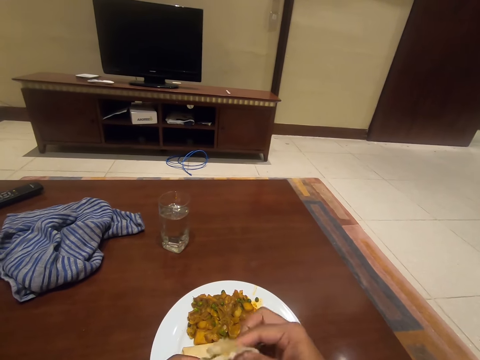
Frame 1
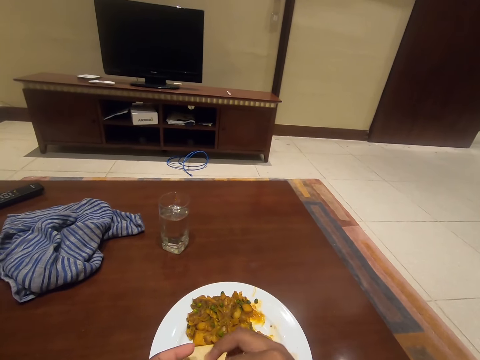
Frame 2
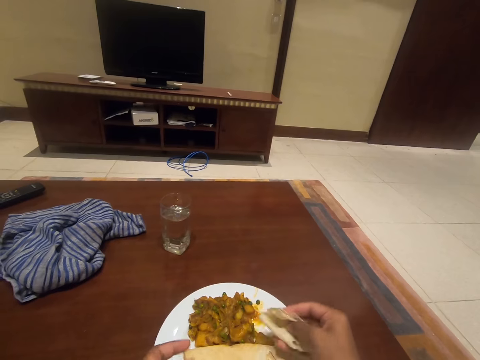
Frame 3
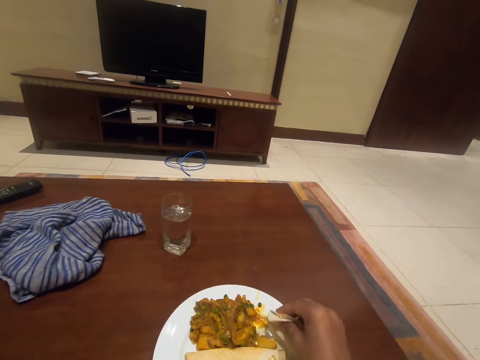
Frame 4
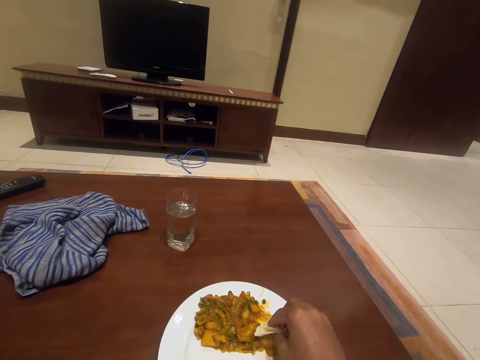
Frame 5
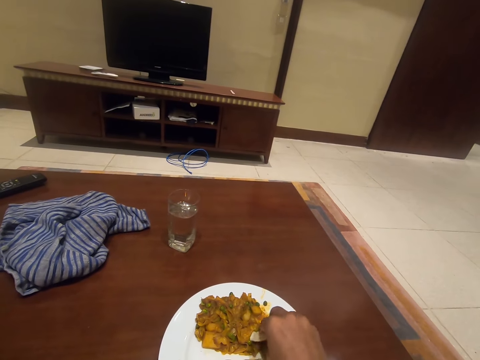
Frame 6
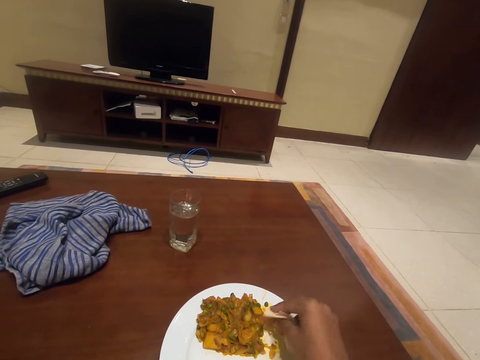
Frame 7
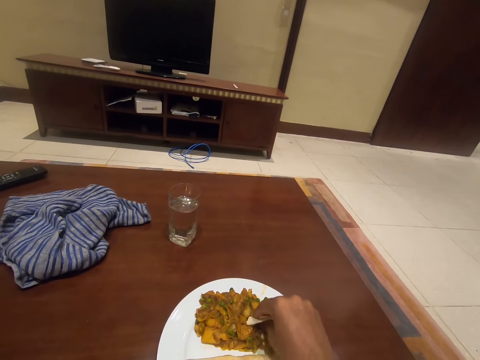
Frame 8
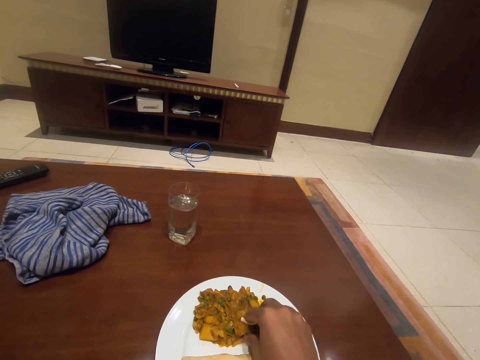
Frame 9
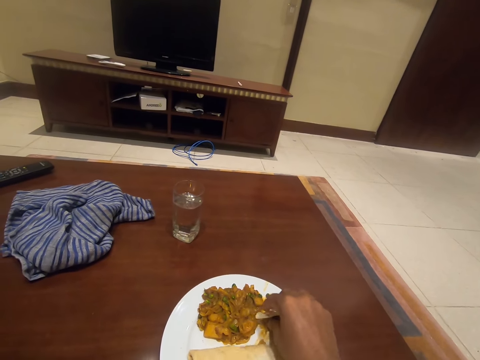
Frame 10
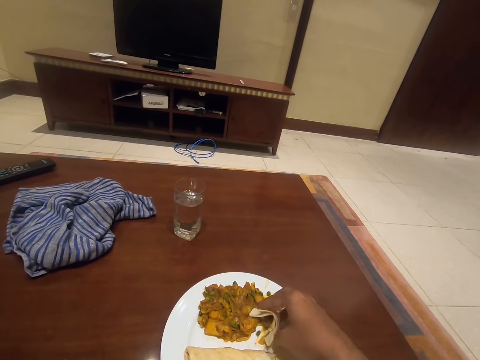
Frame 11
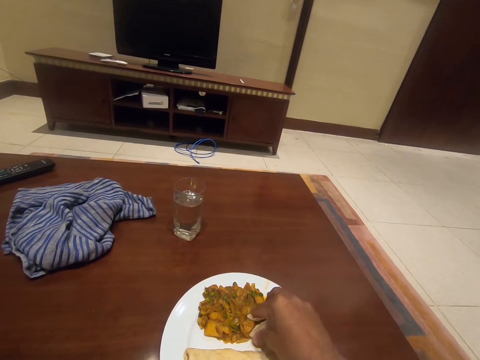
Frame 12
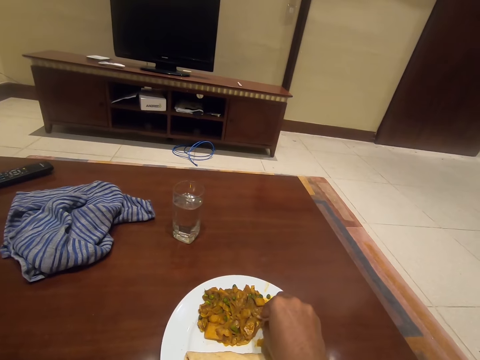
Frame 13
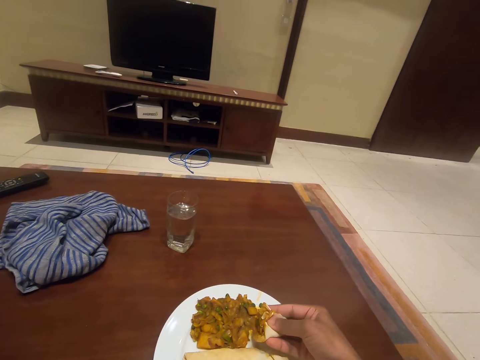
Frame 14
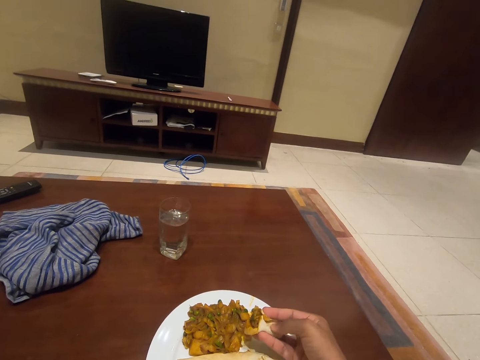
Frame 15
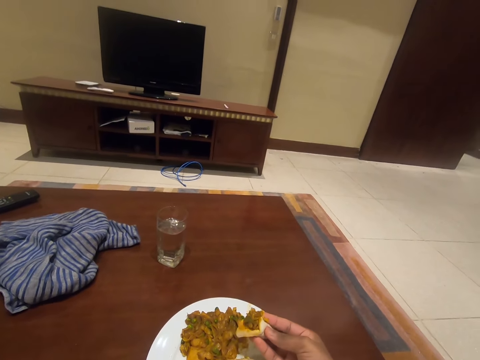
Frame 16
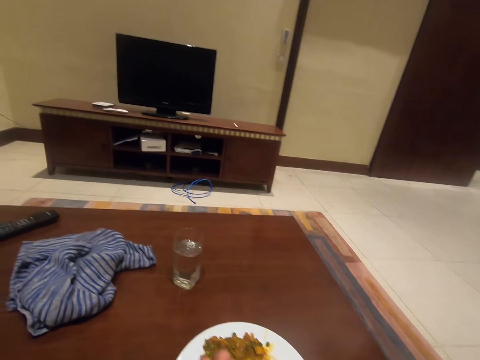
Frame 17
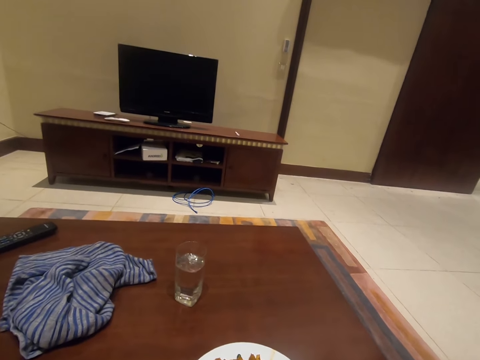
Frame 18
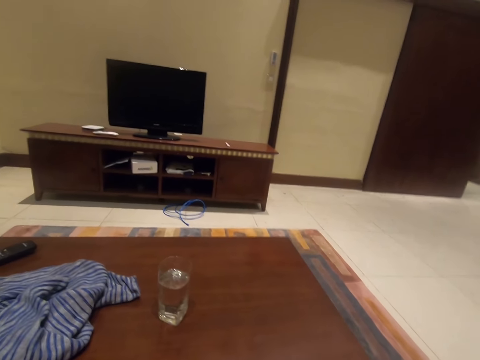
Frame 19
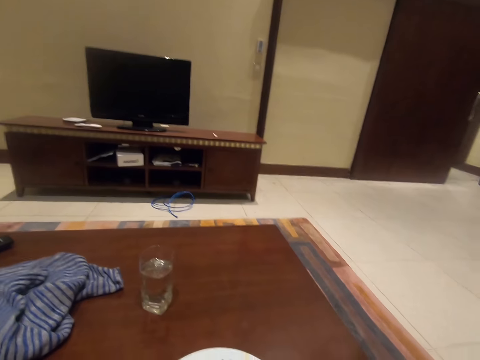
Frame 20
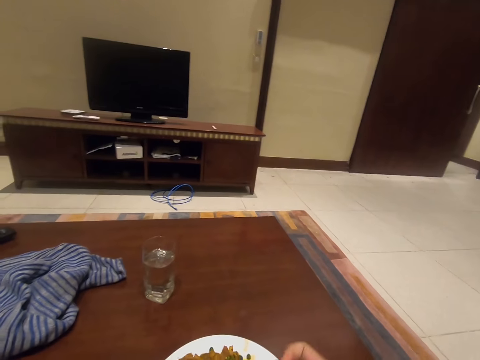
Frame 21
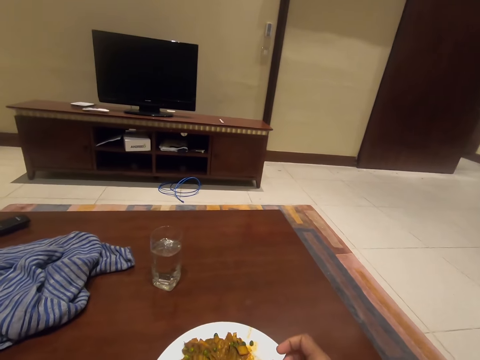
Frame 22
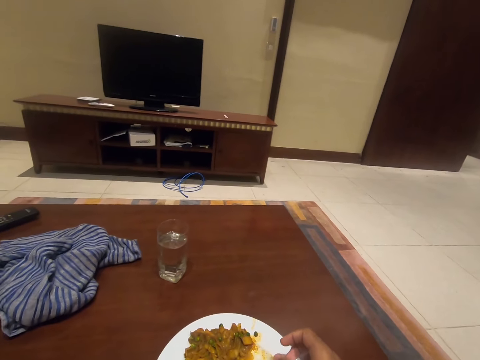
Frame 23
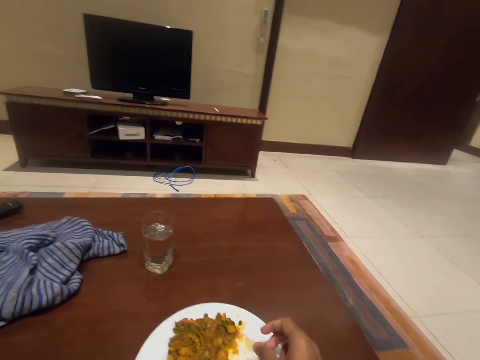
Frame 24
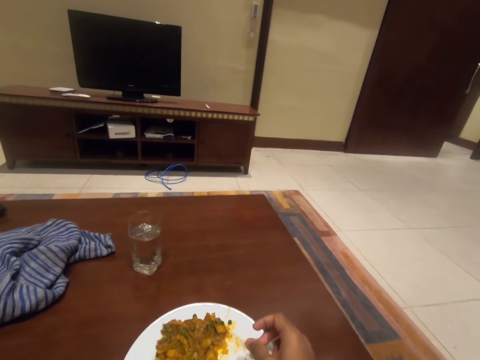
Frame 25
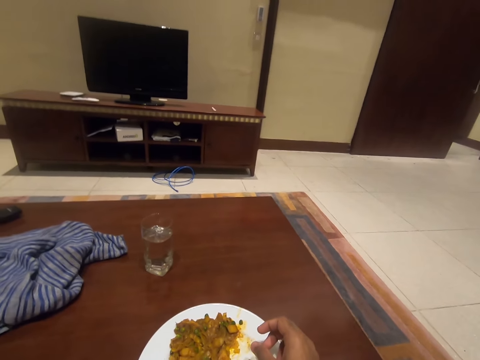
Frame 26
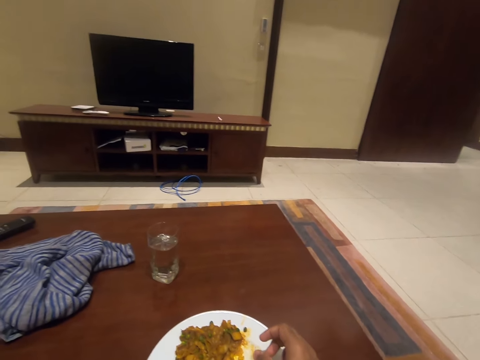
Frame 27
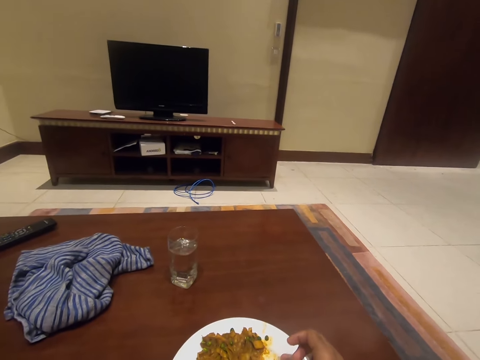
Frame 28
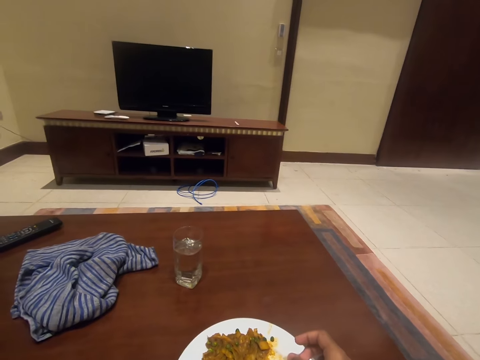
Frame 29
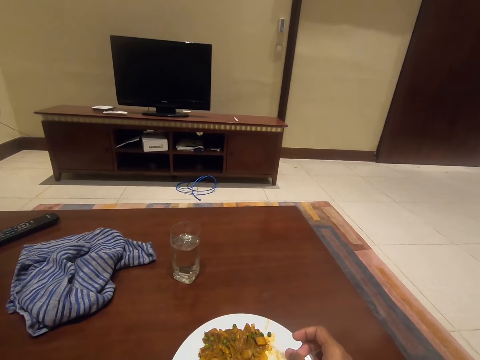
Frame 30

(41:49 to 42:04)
The camera wearer scoops food from the plate. They eat food. They rest a hand on the plate.

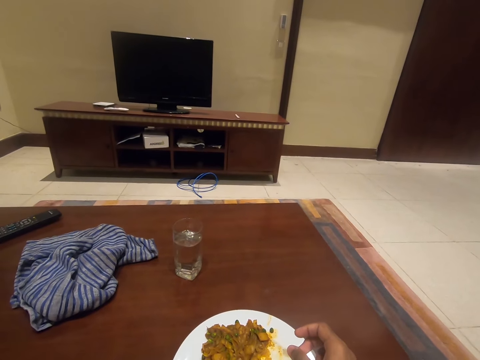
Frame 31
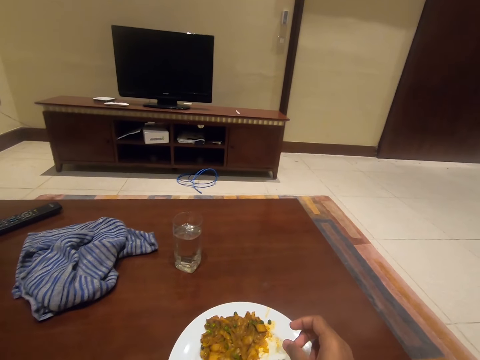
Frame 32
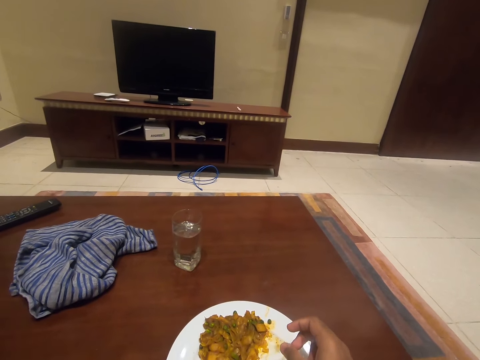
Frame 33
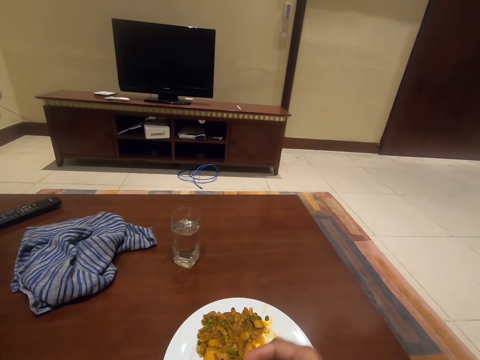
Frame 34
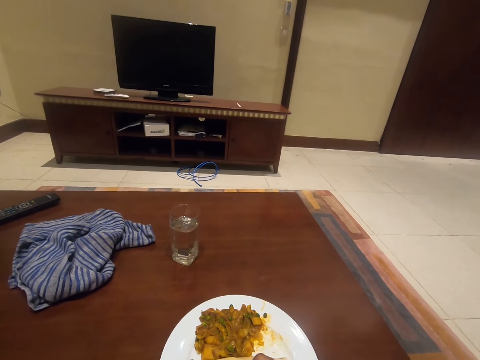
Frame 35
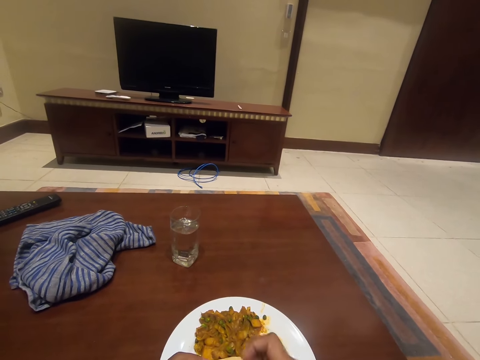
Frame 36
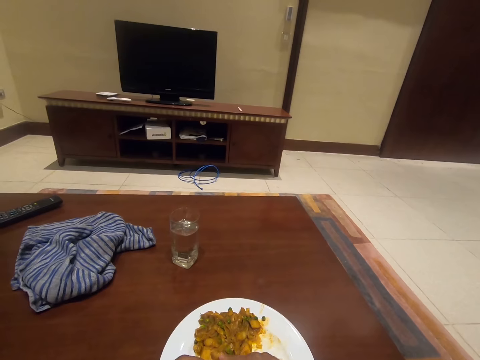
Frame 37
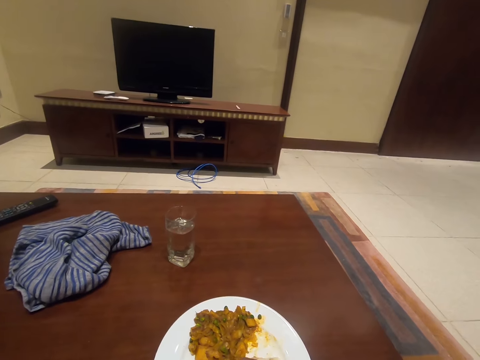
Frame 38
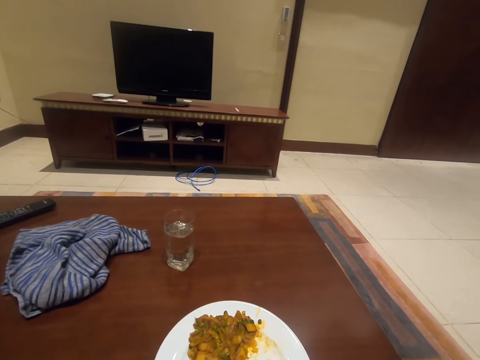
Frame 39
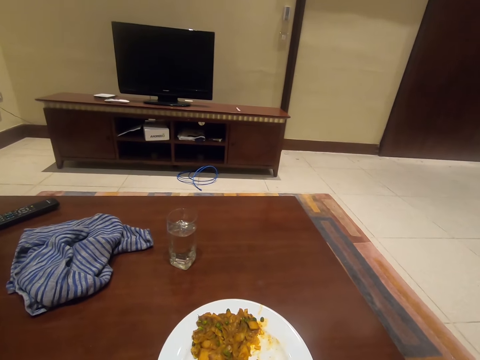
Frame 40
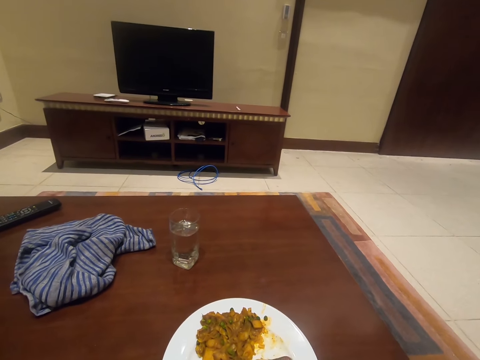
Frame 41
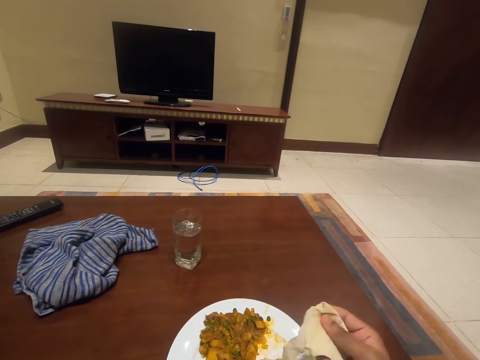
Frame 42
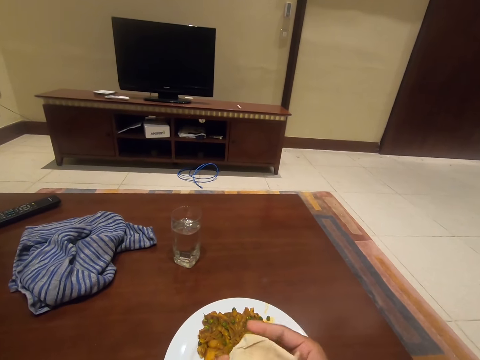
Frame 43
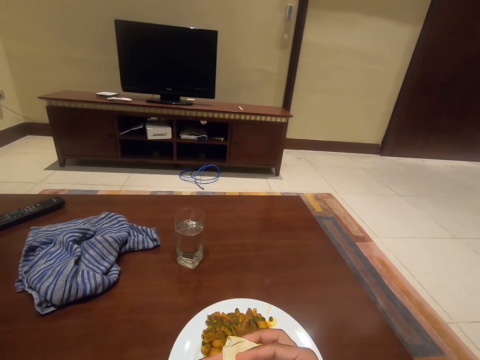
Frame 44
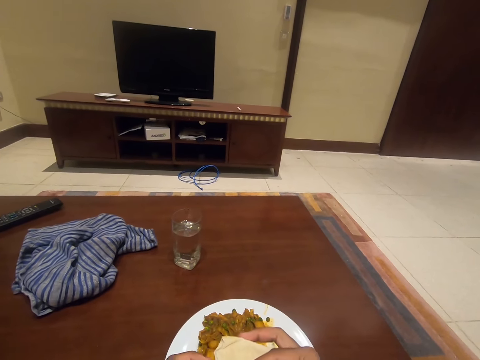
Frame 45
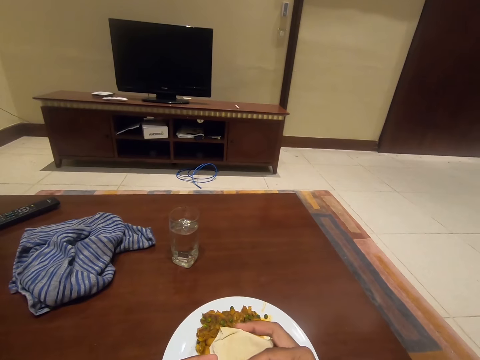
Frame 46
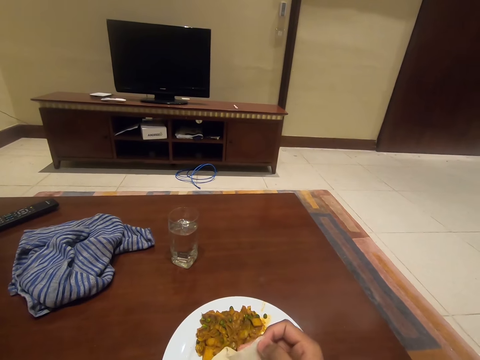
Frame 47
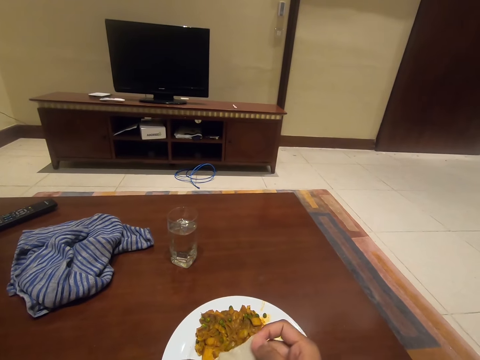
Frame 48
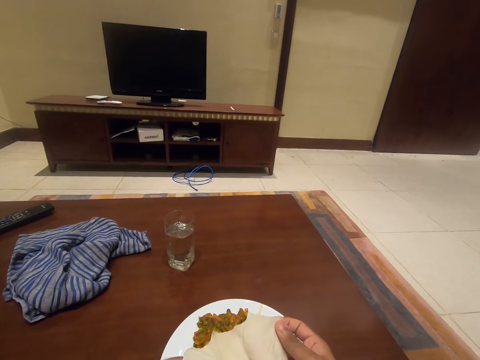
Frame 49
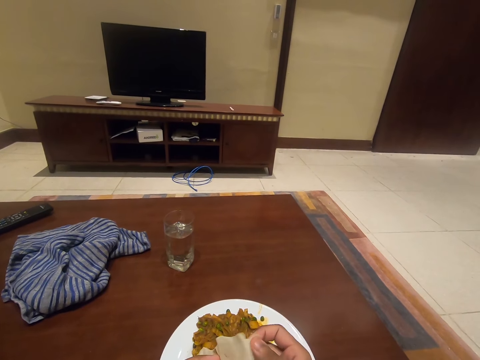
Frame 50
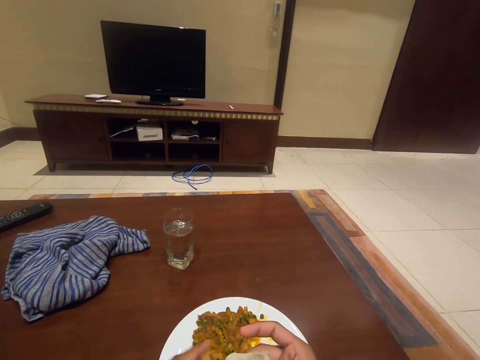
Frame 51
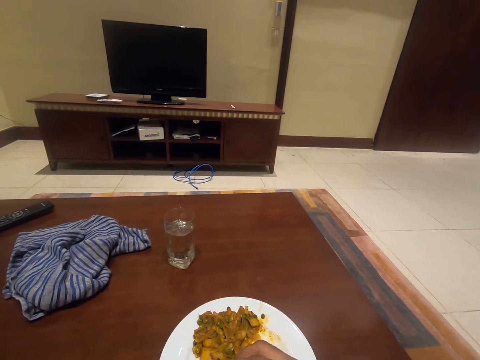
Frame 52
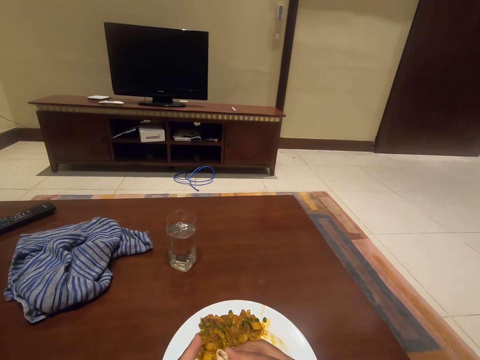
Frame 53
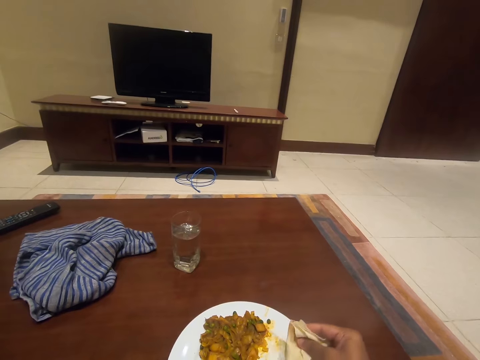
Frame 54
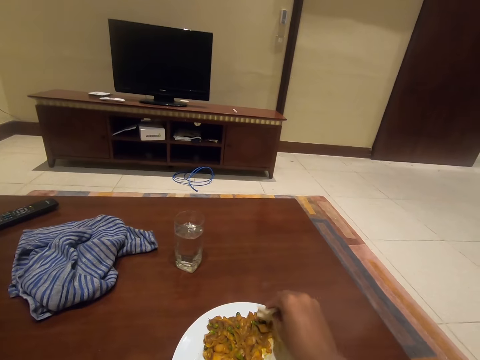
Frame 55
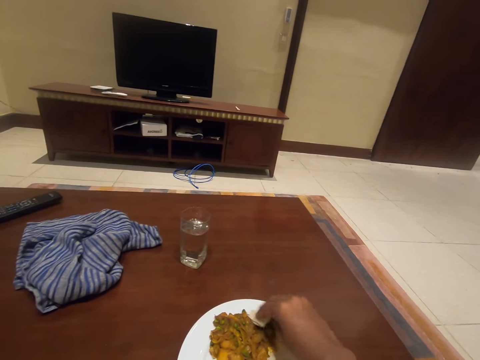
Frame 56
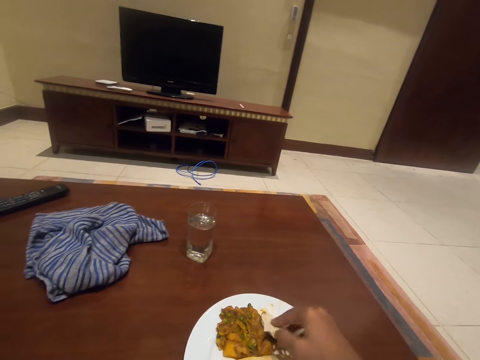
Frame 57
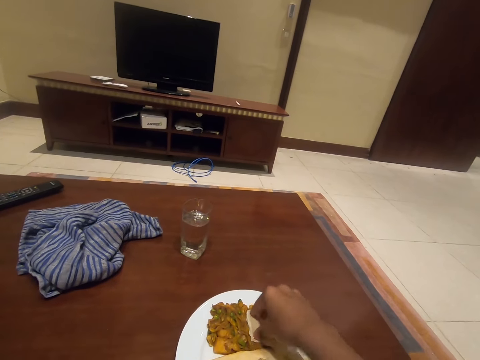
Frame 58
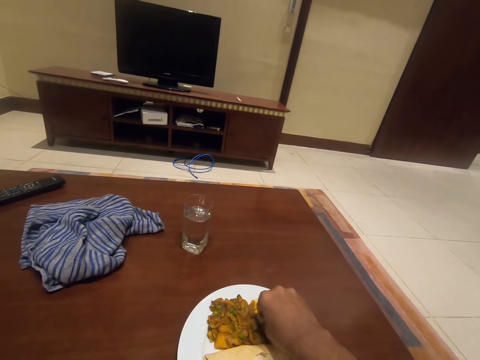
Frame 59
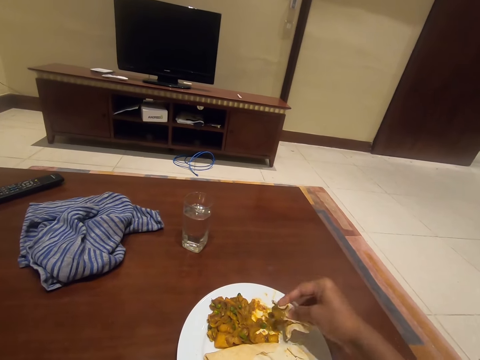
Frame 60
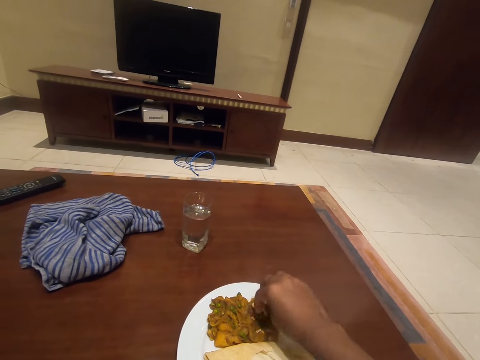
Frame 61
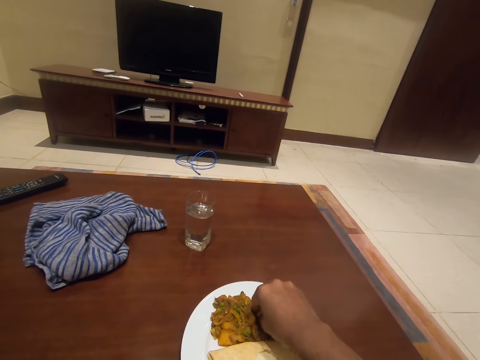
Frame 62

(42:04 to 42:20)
The camera wearer cuts roti from the plate. They fold the roti. They scoop food from the plate.
